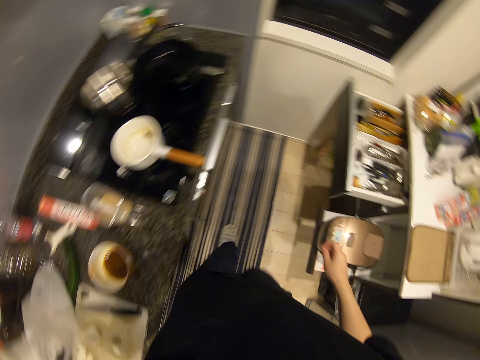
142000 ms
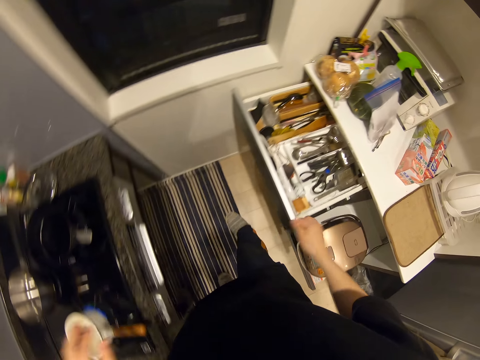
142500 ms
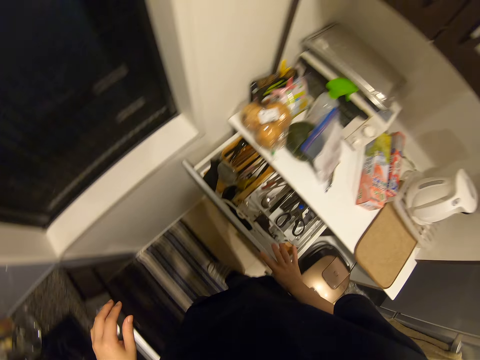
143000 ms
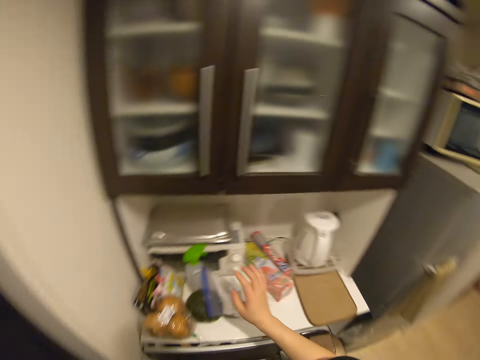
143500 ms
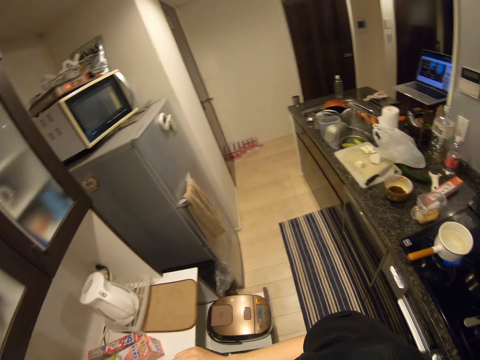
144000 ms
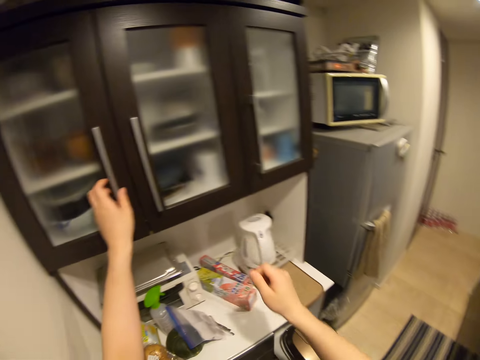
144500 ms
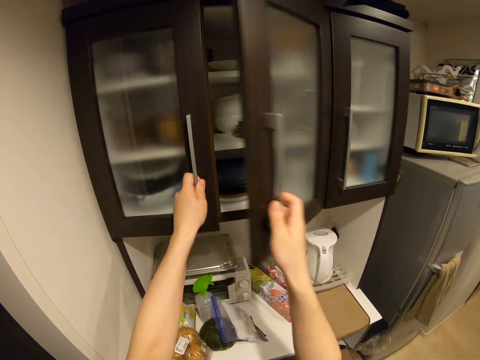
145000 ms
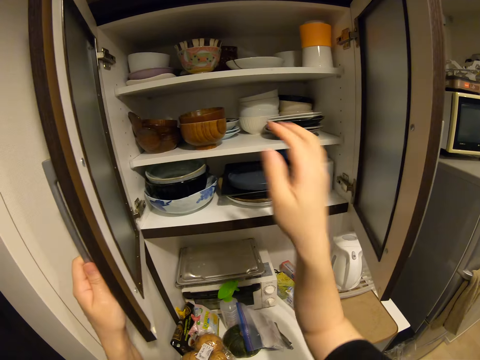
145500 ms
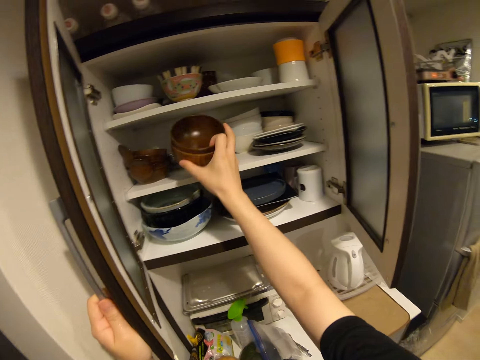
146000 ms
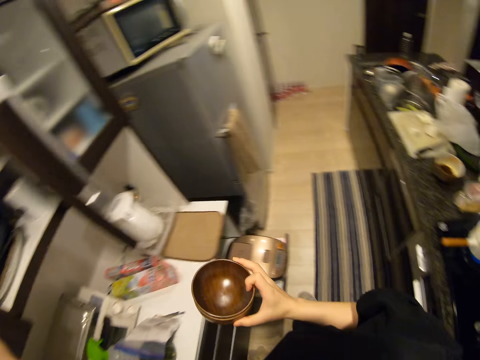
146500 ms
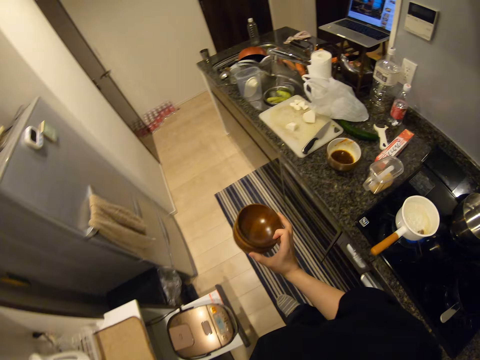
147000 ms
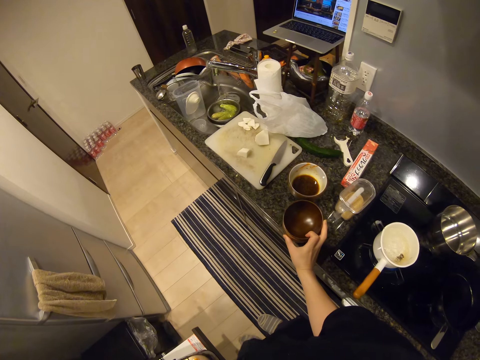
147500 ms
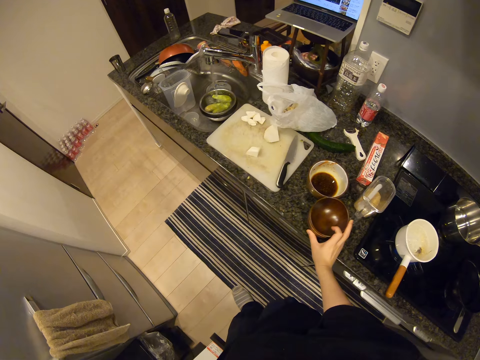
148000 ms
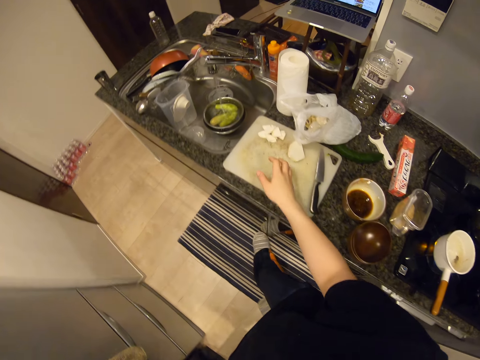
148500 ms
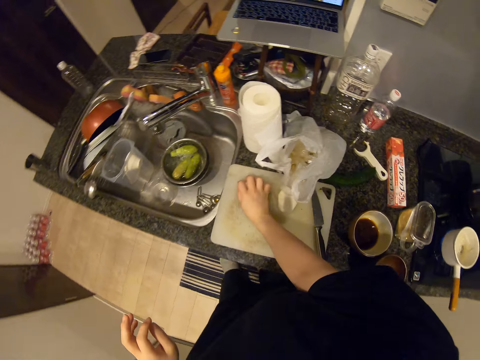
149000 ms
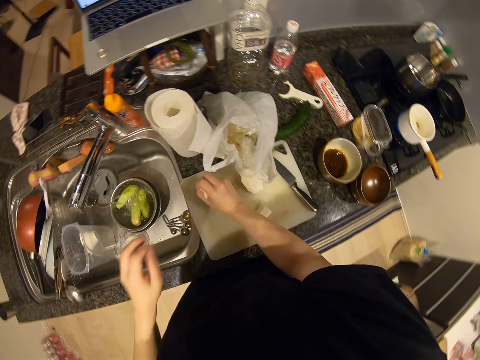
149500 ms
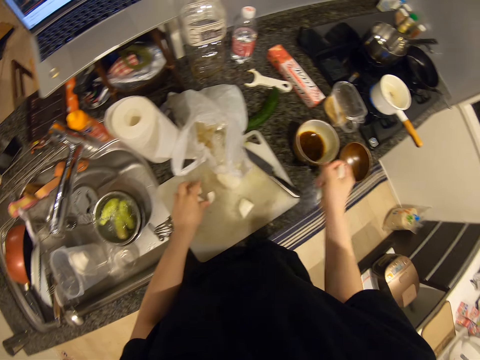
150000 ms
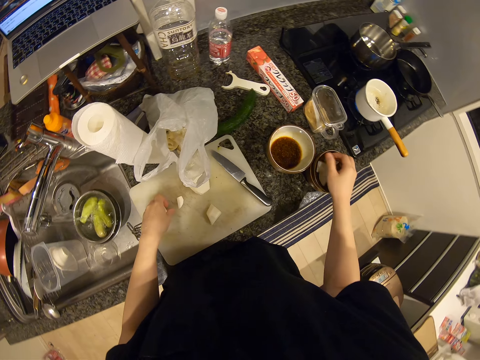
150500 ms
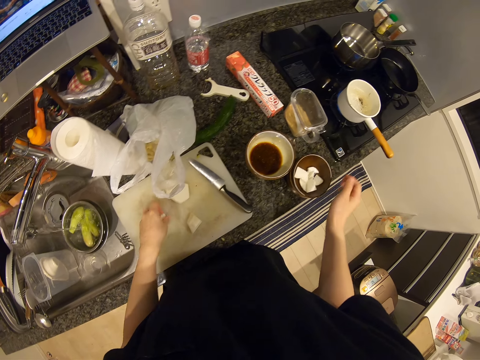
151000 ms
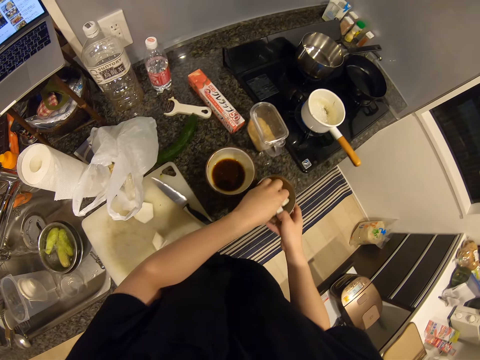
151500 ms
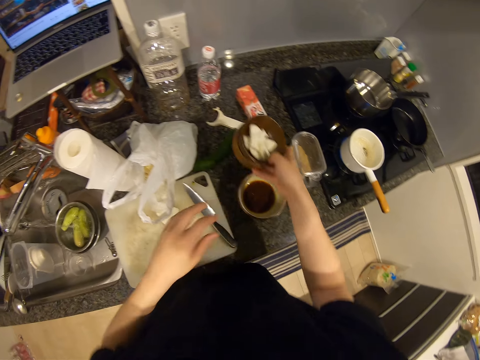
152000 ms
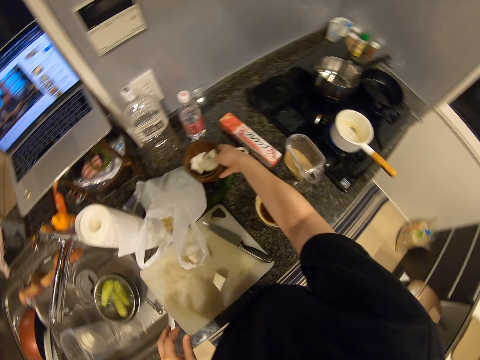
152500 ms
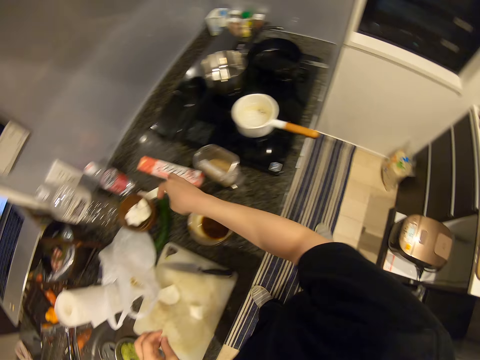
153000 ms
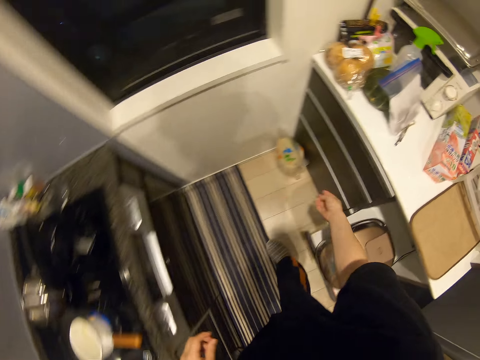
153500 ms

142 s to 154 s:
The camera wearer walks to the kitchen cabinet. She closes the kitchen cabinet drawer. She opens the kitchen cabinet doors. She picks a wooden bowl or two dishes in the cupboard. She closes the kitchen cabinet door. She places the wooden bowl on the kitchen top. She packs the sliced potatoes on the chopping board with her hand. She picks the white radish pieces on the chopping board. She puts the white radish pieces in the wooden bowl. She packs the sliced potatoes on the chopping board with her left hand. She picks the white radish pieces on the chopping board. She lifts the wooden bowl with her right hand. She puts the white radish pieces in the wooden bowl. She places the wooden bowl on the kitchen top.

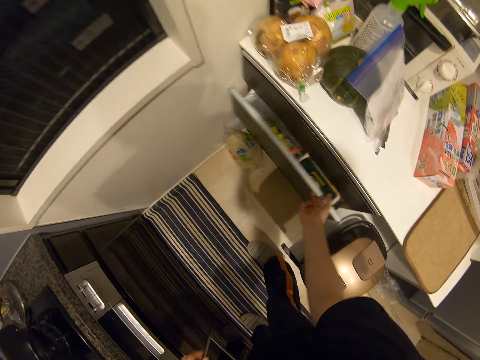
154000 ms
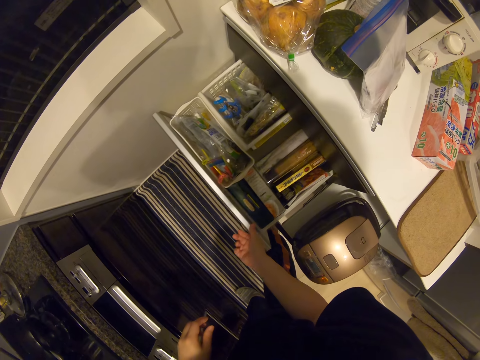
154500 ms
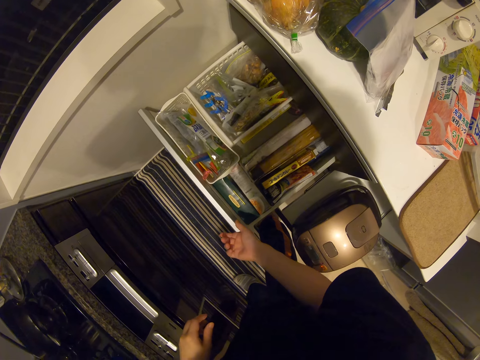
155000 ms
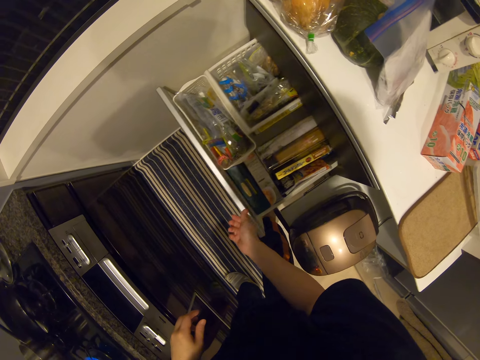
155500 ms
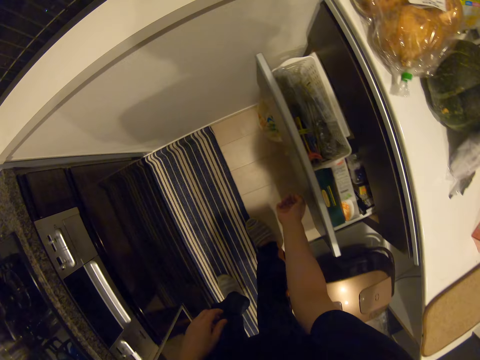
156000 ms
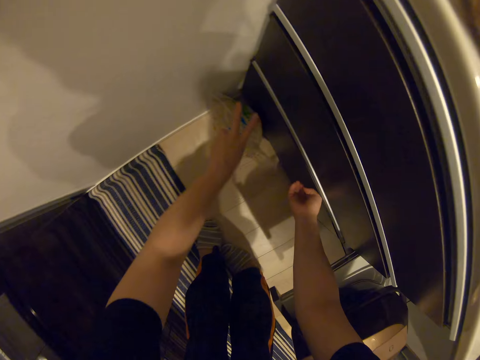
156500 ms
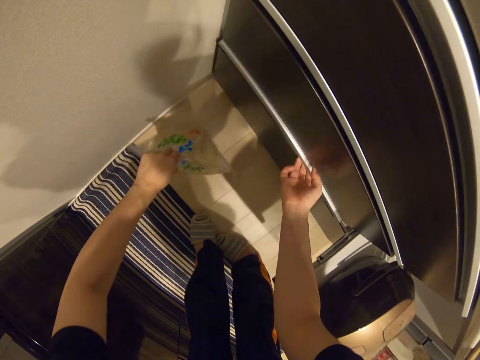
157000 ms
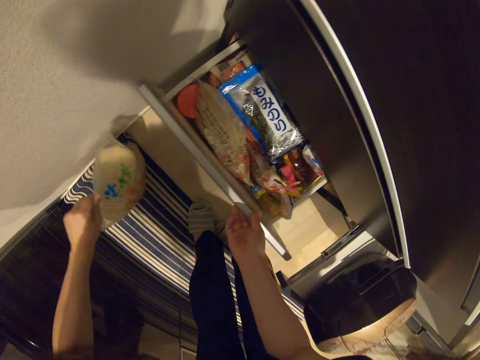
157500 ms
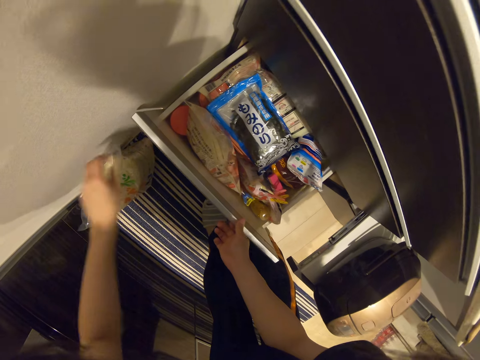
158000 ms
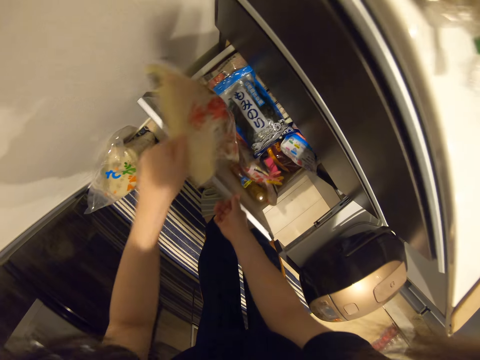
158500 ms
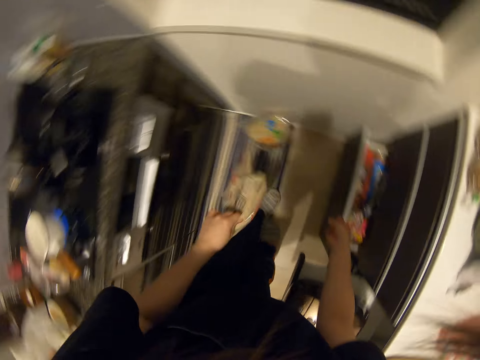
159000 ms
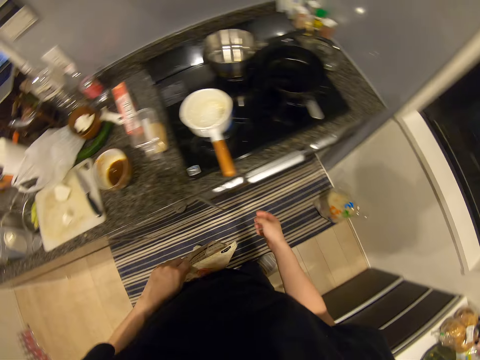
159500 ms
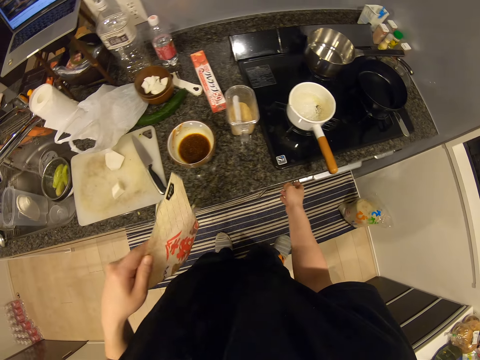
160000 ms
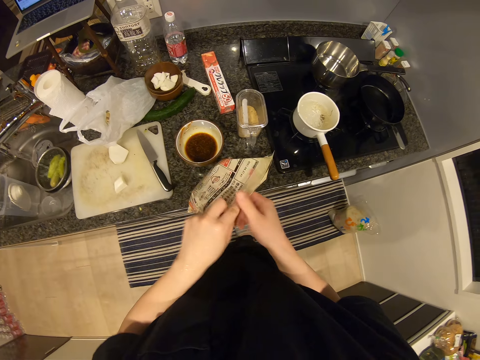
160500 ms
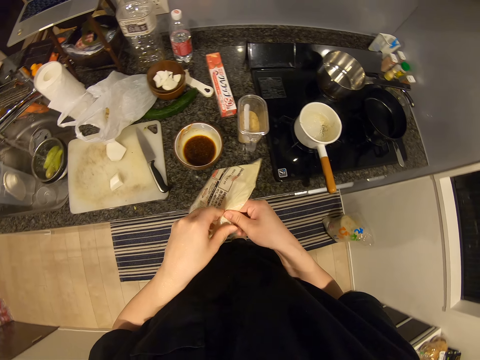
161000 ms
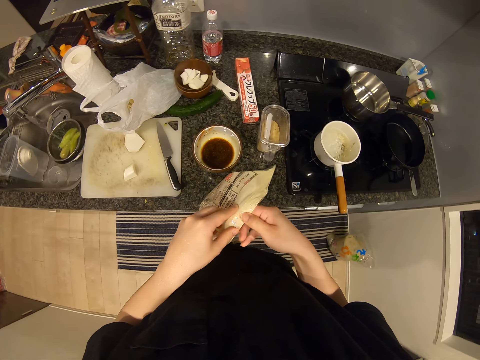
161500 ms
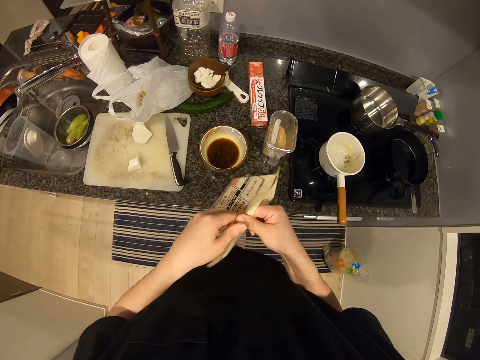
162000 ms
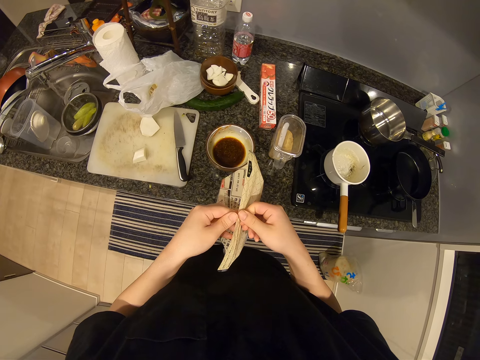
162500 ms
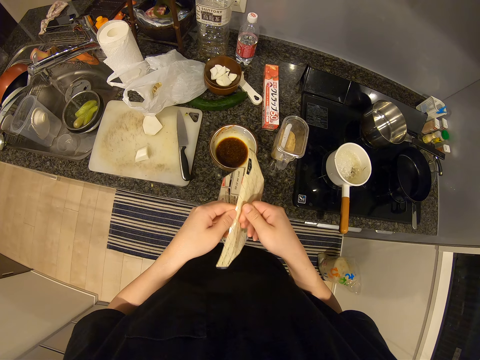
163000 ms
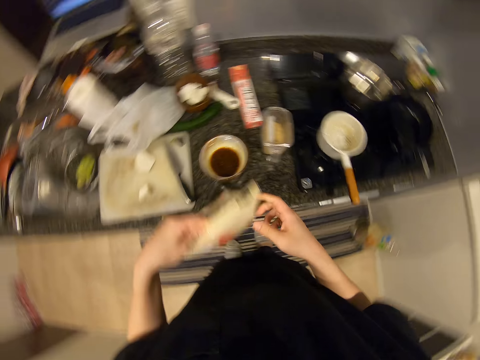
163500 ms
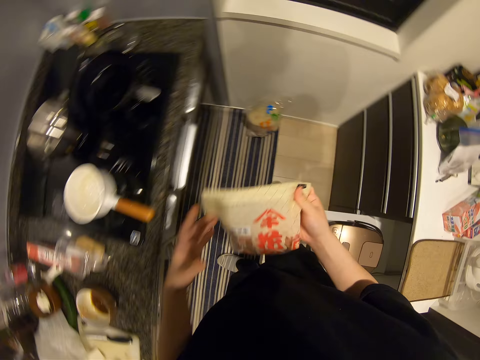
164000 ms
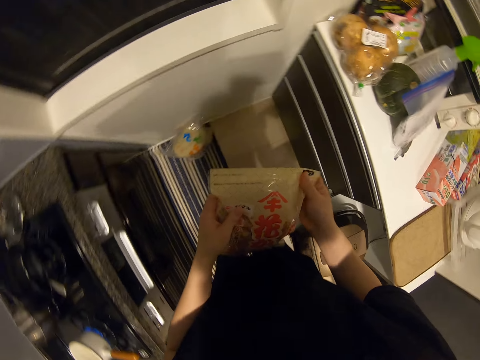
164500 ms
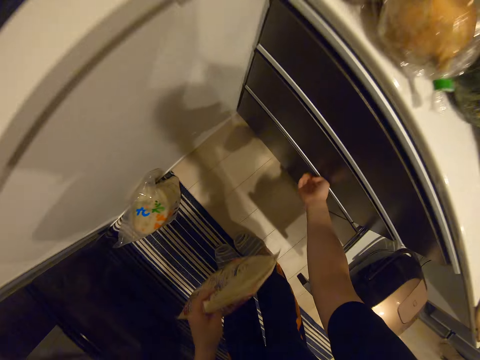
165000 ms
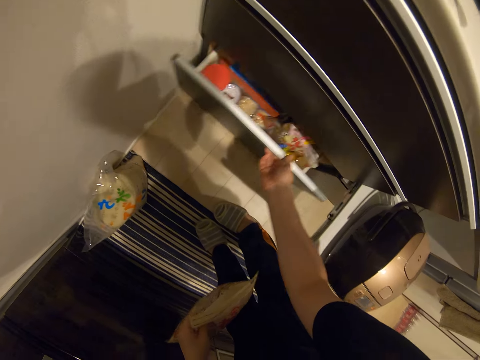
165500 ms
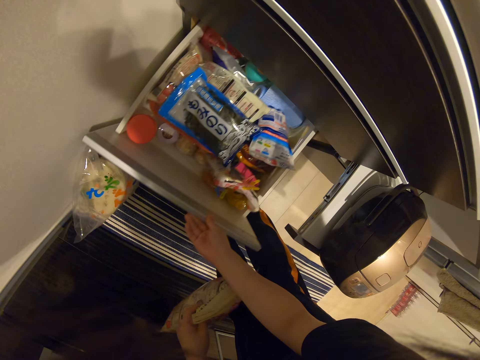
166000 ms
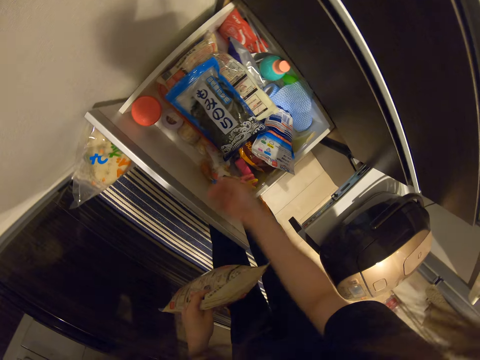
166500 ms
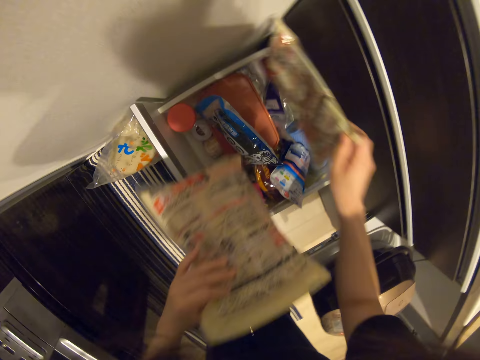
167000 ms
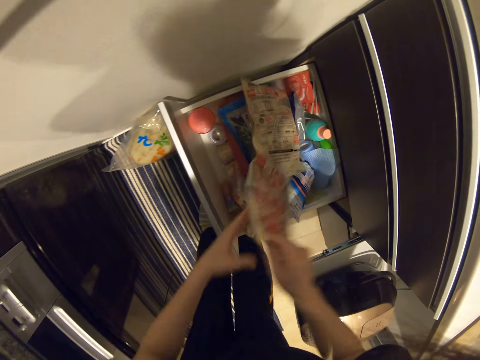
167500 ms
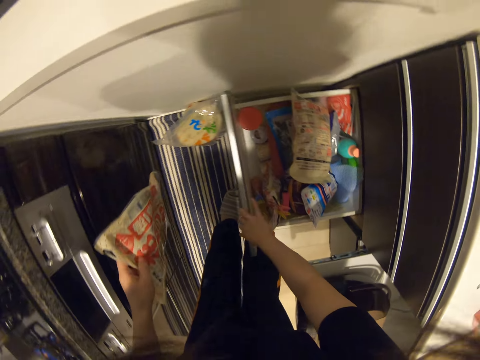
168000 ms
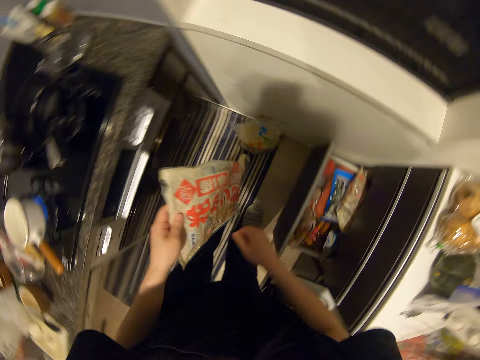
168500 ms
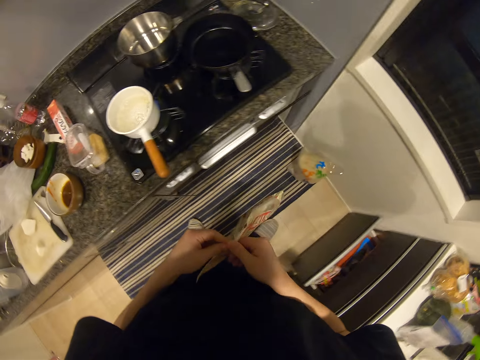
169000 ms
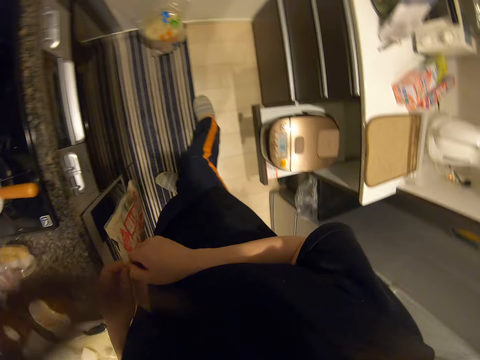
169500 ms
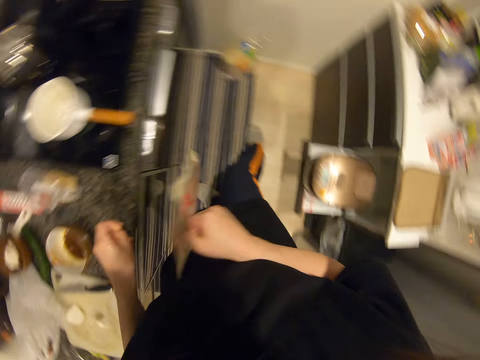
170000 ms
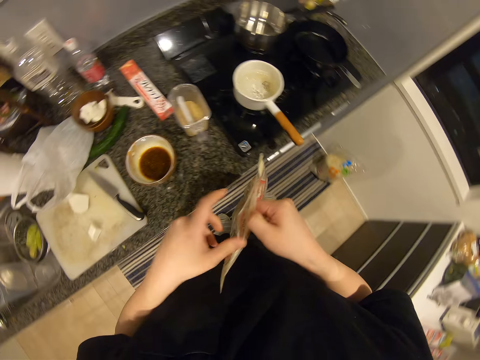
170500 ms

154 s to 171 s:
The camera wearer pulls the kitchen cabinet drawer. She closes the kitchen cabinet drawer. She bends. She adjusts a cellophane on the floor. She picks a packet of something. She pulls the kitchen cabinet drawer. She places the packet on the kitchen runner. She picks the packet in the drawer. She closes the kitchen cabinet drawer. She stands up. She presses the button on the cooking gas. She places the packet on the kitchen top. She opens the packet. She holds the packet. She bends. She pulls the kitchen cabinet drawer. She picks the packet in the drawer. She drops the other packet in the drawer. She closes the kitchen cabinet drawer. She opens the packet in her hand.
